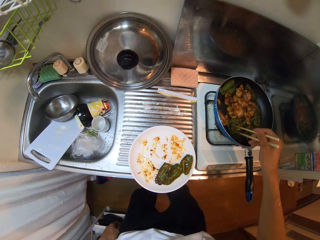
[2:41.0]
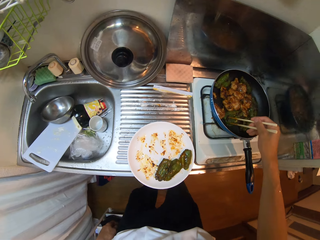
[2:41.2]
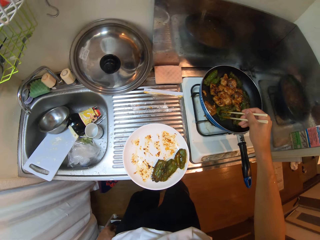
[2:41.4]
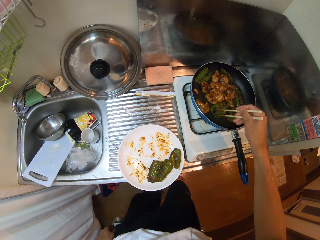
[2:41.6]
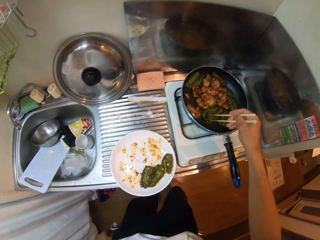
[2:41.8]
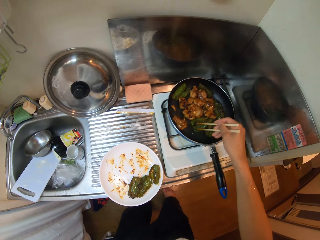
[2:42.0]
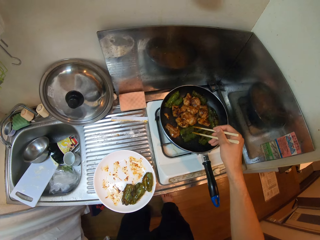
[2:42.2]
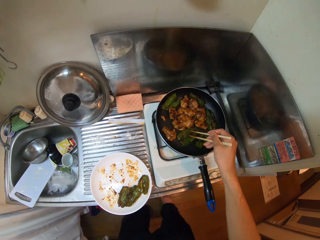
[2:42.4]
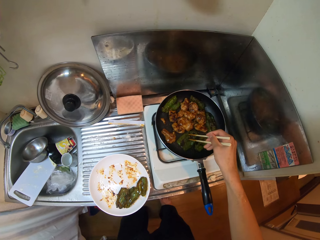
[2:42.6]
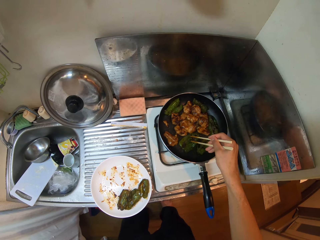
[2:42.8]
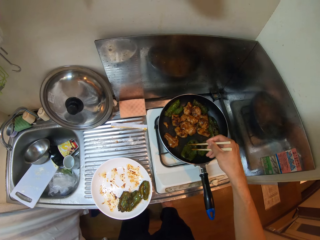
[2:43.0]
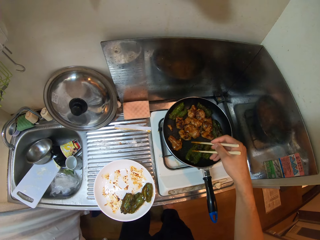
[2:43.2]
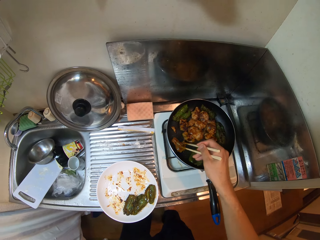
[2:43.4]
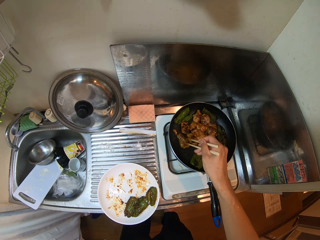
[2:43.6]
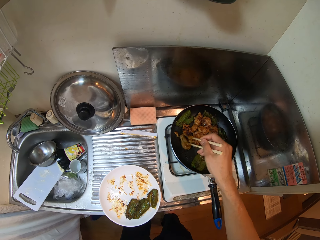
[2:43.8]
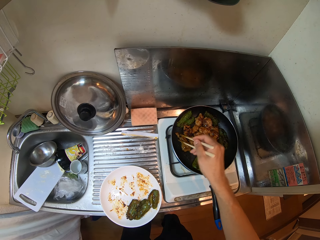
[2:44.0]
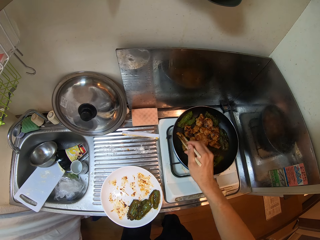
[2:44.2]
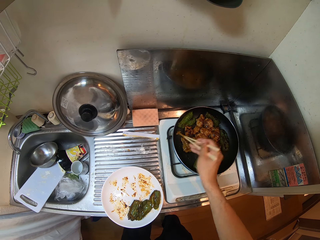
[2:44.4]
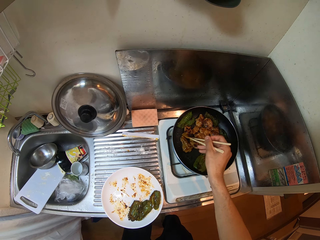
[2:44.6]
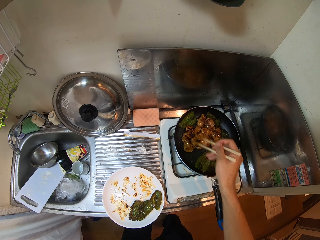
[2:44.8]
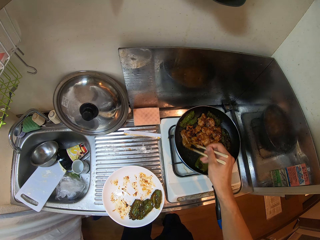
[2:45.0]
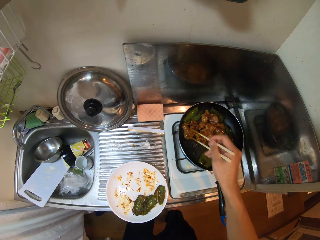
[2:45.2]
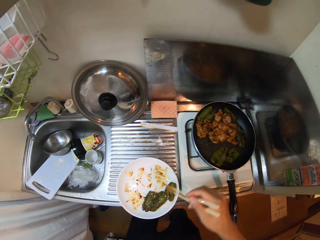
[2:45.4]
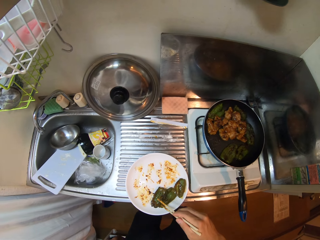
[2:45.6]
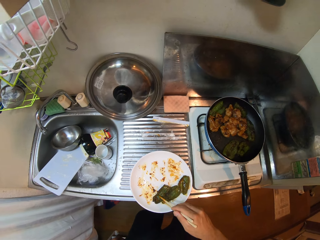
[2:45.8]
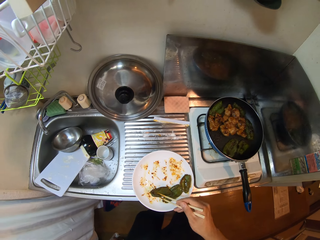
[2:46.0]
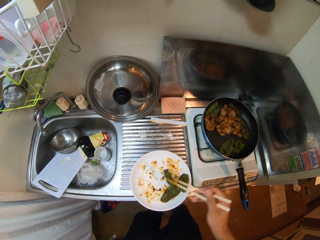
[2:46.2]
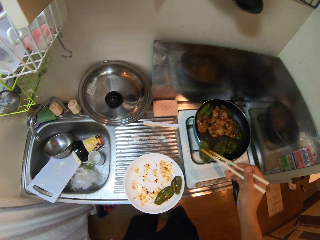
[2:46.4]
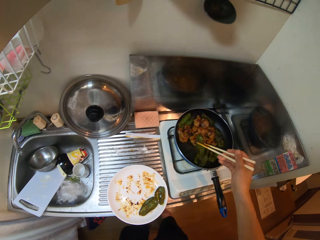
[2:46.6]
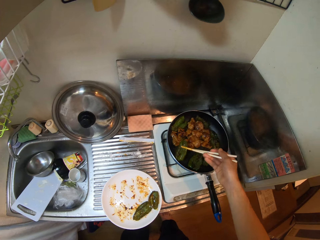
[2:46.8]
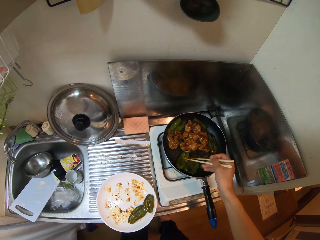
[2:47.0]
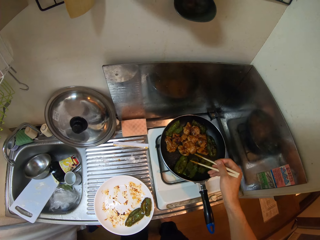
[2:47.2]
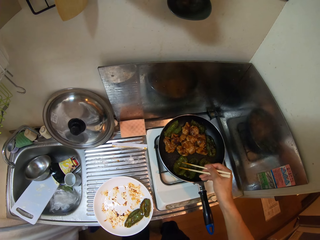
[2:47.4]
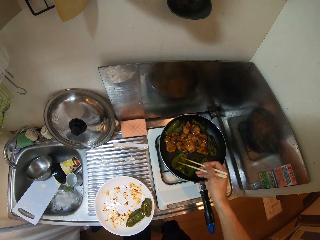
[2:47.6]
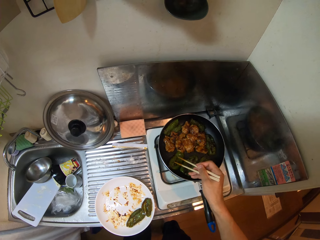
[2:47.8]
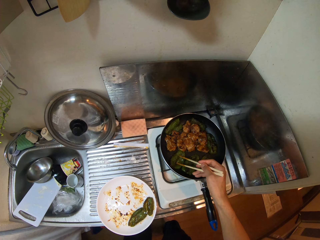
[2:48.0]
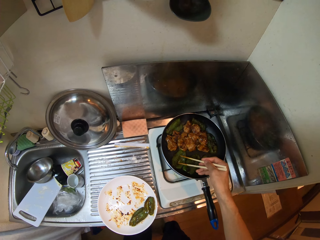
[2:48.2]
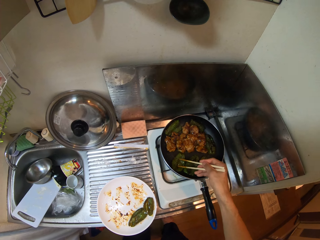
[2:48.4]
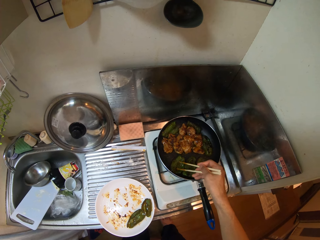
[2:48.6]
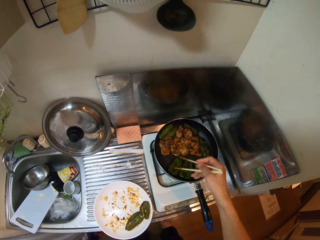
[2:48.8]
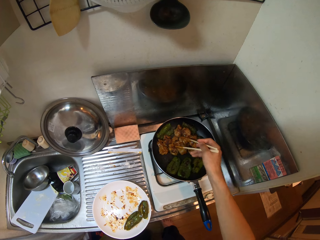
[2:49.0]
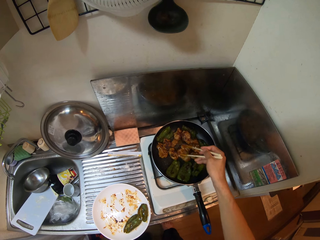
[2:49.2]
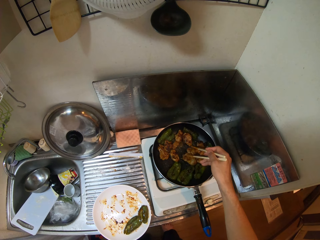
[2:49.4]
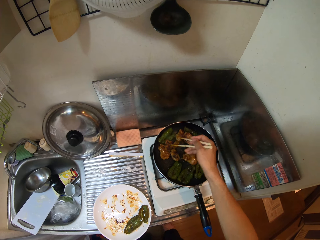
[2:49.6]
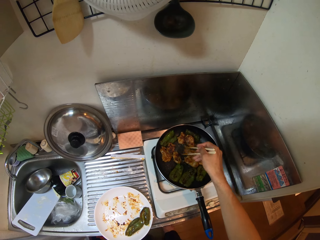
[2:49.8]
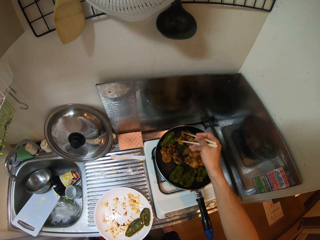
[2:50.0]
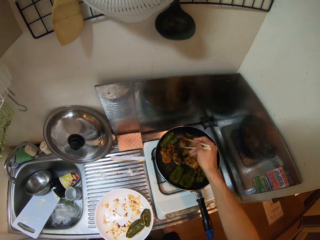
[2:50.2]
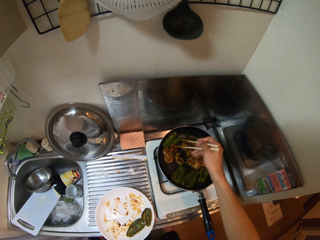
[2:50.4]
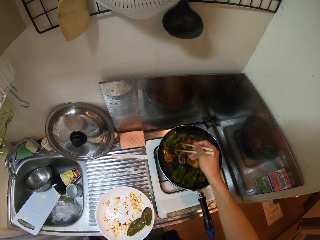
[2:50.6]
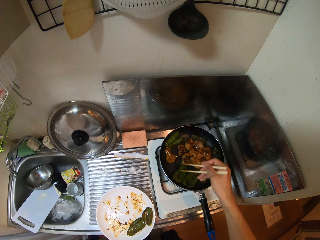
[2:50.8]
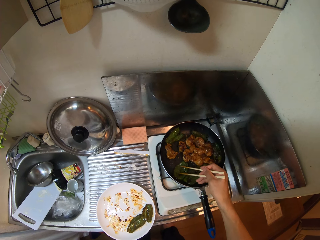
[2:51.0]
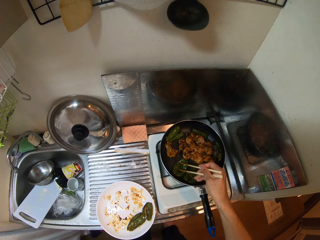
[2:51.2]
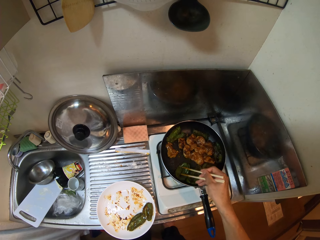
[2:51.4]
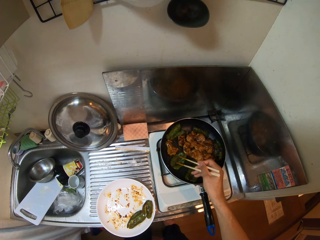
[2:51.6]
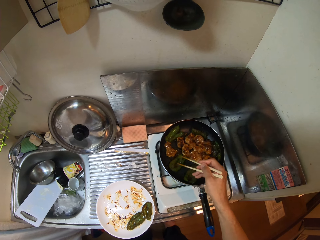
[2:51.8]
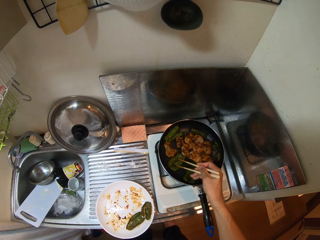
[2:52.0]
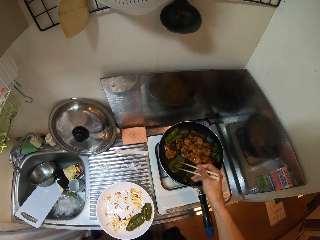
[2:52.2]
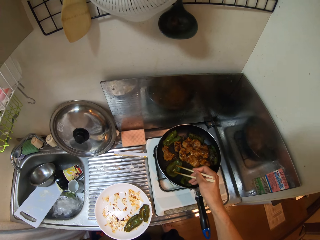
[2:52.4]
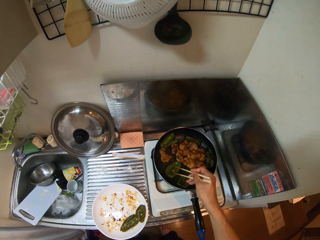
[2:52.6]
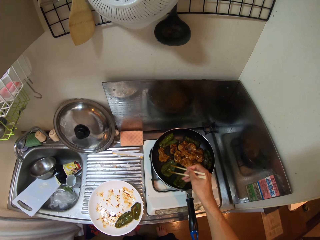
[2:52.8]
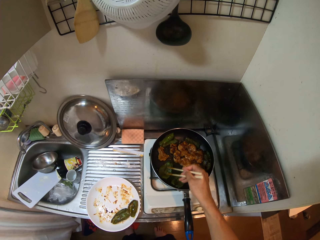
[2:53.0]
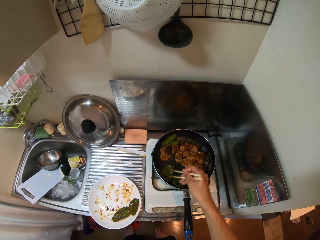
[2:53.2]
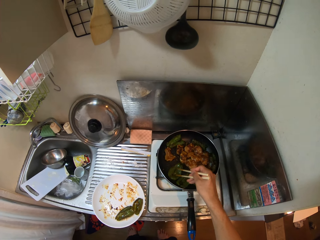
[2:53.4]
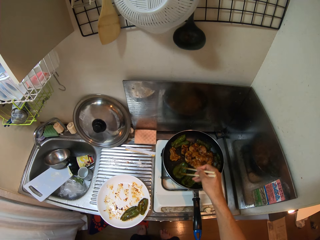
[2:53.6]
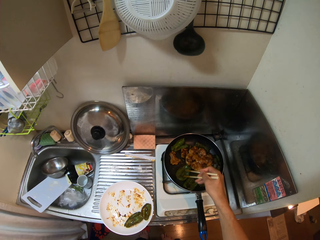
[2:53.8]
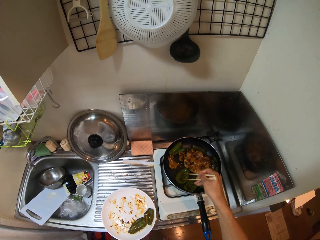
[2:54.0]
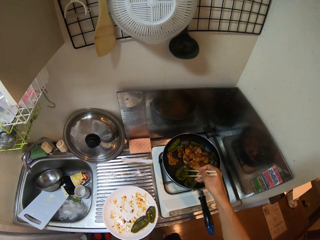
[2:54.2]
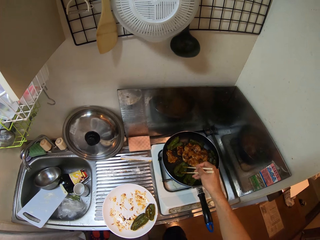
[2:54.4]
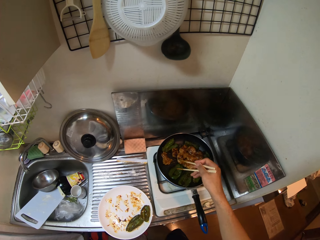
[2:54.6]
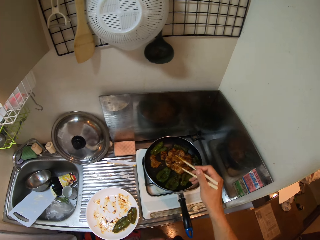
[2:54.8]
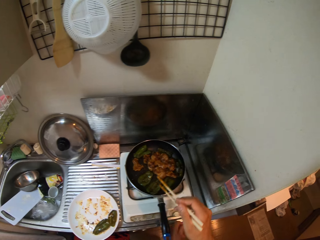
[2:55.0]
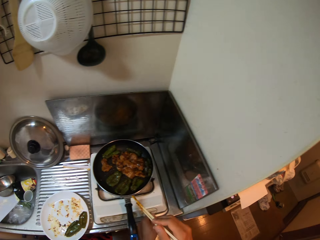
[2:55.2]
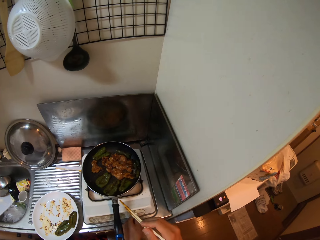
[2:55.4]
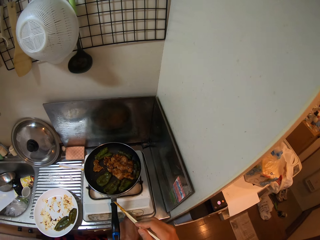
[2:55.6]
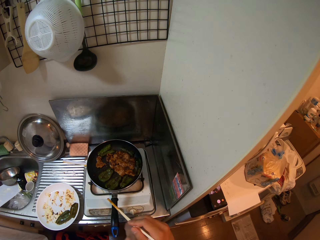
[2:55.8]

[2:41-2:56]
The camera wearer adjusts the pieces of meat in the frying pan with the chopsticks in his right hand. He picks a piece of vegetable or capsicum from the plate with the chopsticks in his right hand. He drops the piece of vegetable inside the frying pan with the chopsticks in his right hand. He adjusts the piece of vegetable in the frying pan with the chopsticks in his right hand. He fries the meat and the capsicum in the frying pan. He adjusts the pieces of meat in the frying pan with the chopsticks in his right hand. He adjusts a piece of vegetable in the frying pan with the chopsticks in his right hand. He removes the chopsticks from the frying pan with his right hand. He moves.
